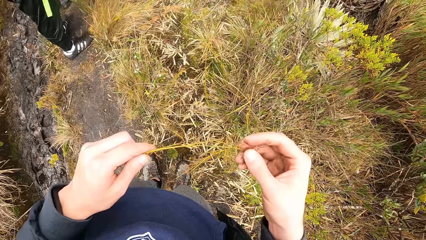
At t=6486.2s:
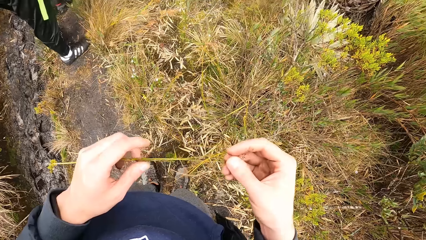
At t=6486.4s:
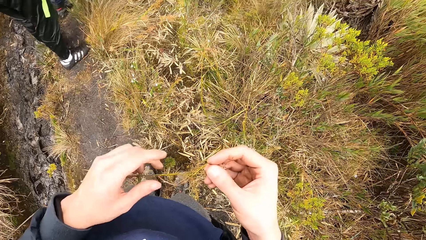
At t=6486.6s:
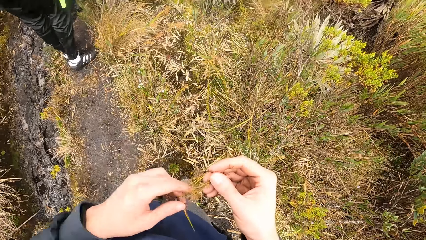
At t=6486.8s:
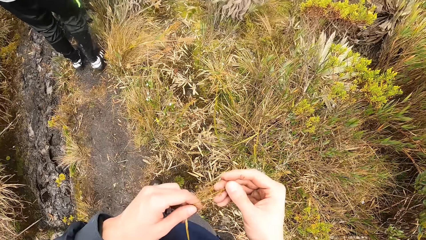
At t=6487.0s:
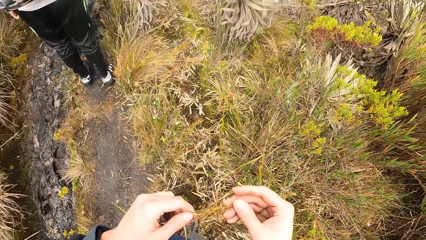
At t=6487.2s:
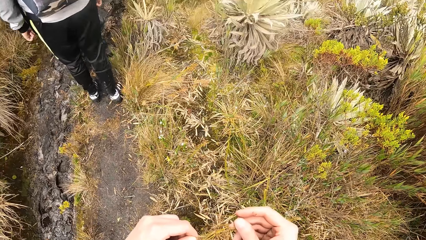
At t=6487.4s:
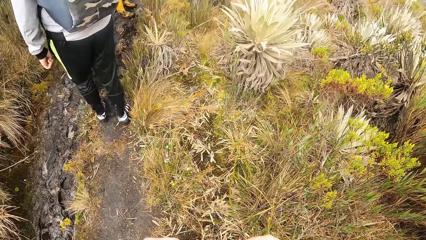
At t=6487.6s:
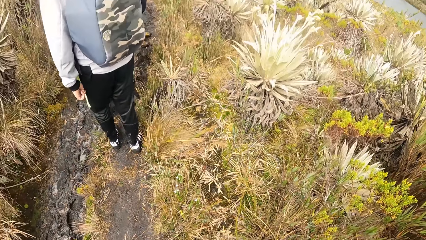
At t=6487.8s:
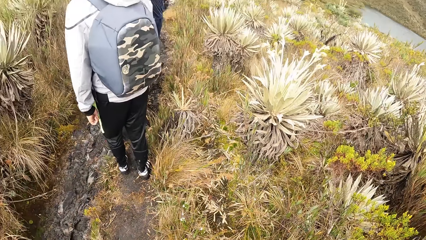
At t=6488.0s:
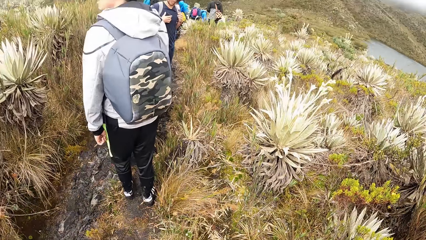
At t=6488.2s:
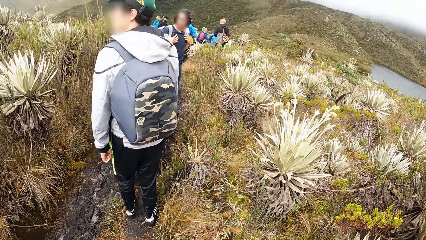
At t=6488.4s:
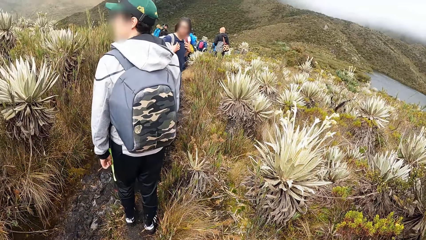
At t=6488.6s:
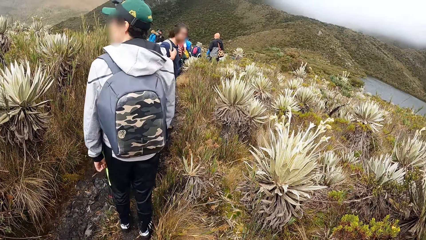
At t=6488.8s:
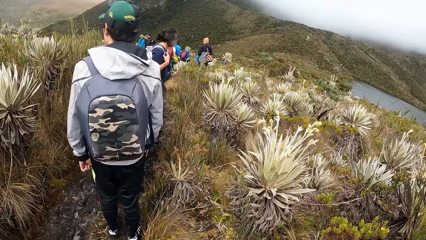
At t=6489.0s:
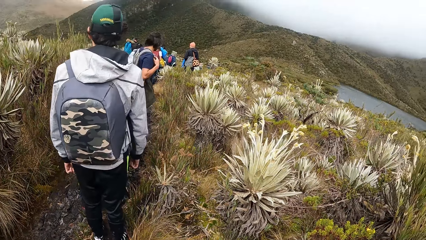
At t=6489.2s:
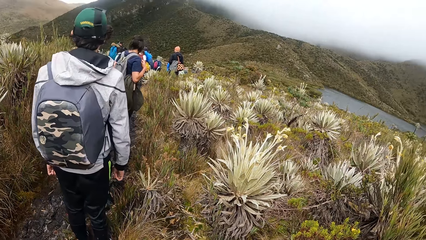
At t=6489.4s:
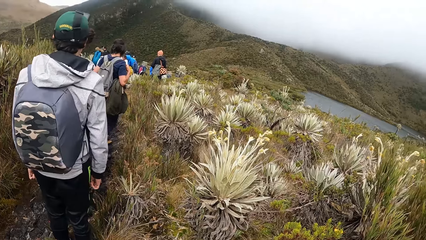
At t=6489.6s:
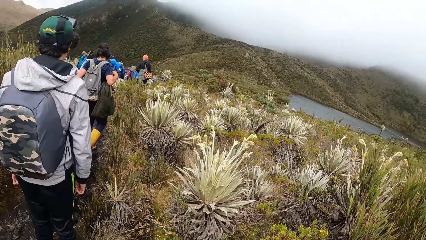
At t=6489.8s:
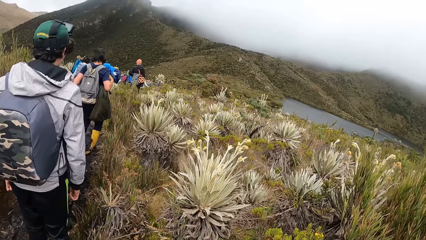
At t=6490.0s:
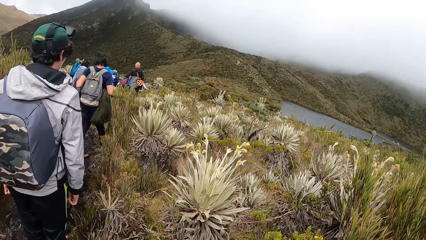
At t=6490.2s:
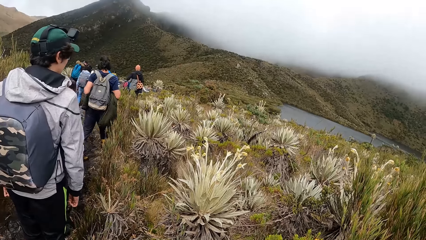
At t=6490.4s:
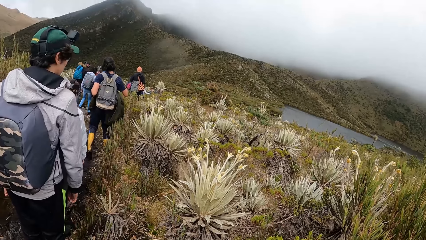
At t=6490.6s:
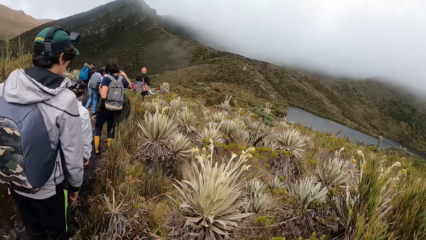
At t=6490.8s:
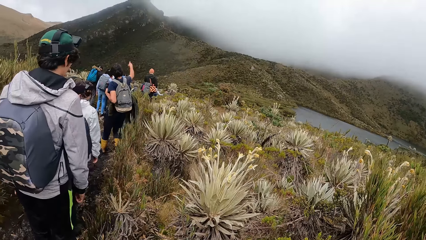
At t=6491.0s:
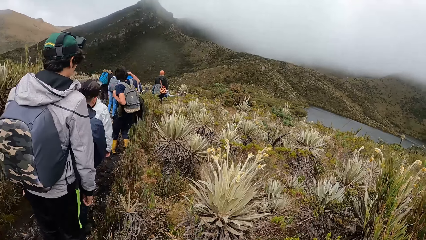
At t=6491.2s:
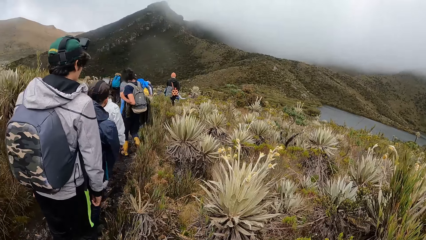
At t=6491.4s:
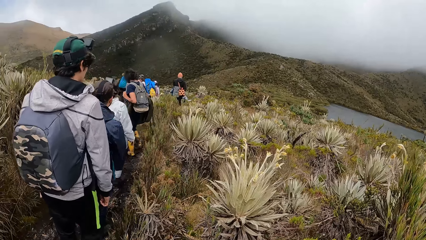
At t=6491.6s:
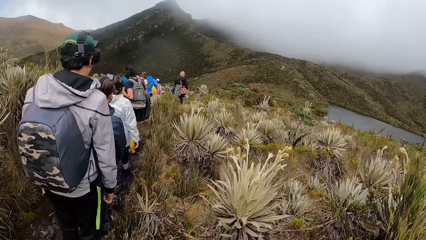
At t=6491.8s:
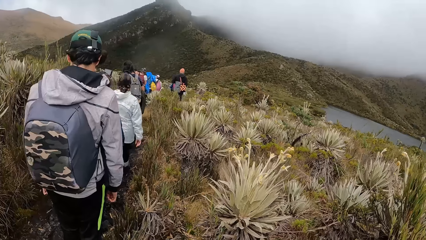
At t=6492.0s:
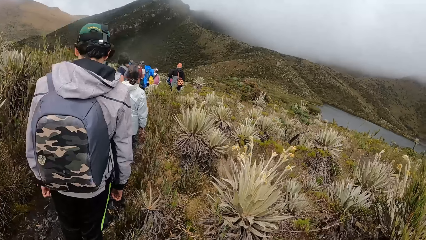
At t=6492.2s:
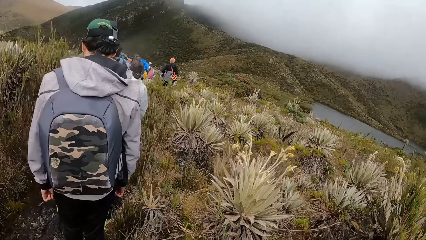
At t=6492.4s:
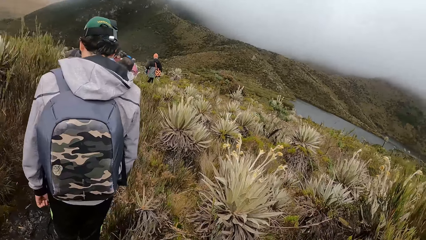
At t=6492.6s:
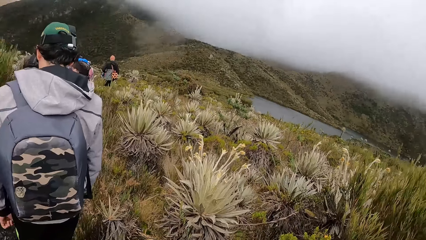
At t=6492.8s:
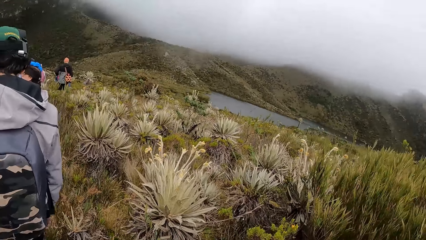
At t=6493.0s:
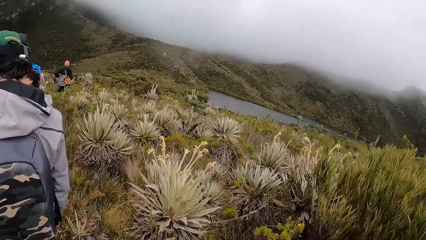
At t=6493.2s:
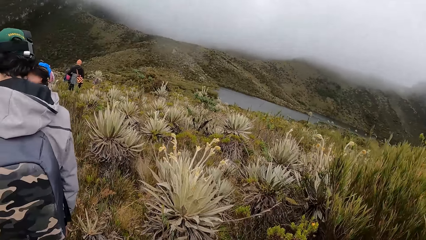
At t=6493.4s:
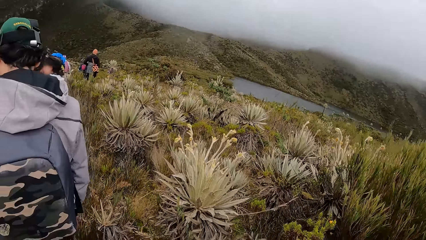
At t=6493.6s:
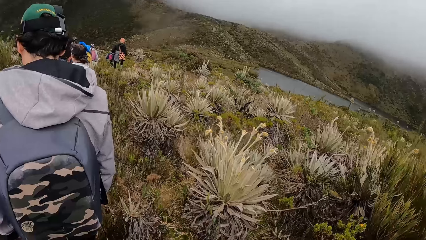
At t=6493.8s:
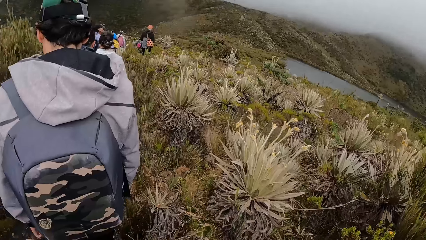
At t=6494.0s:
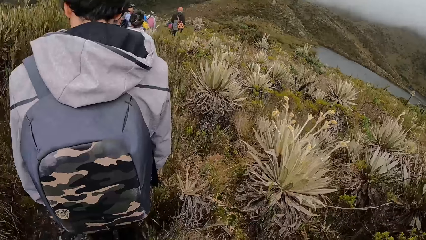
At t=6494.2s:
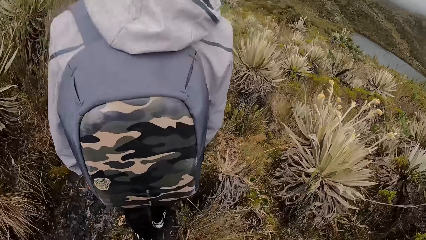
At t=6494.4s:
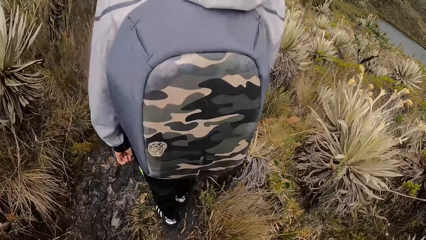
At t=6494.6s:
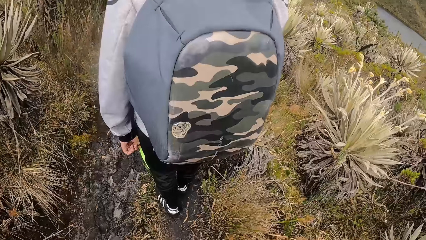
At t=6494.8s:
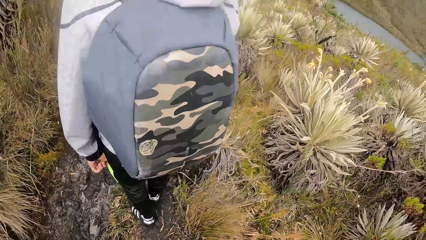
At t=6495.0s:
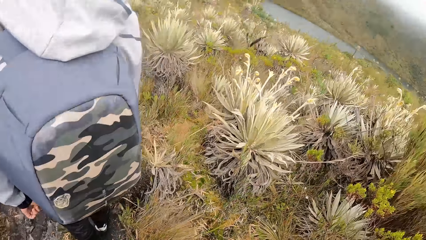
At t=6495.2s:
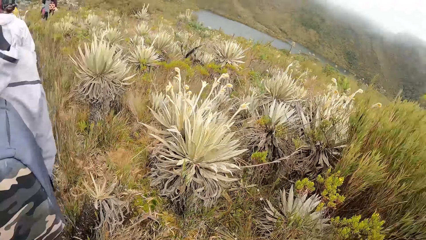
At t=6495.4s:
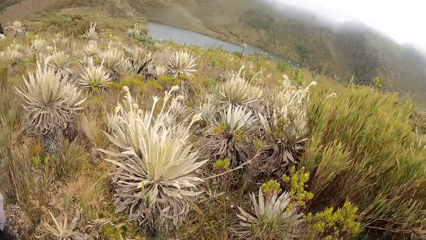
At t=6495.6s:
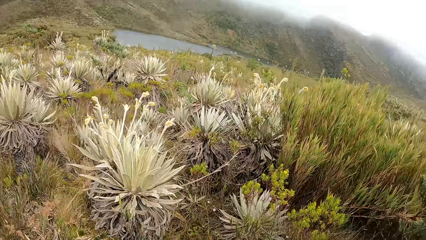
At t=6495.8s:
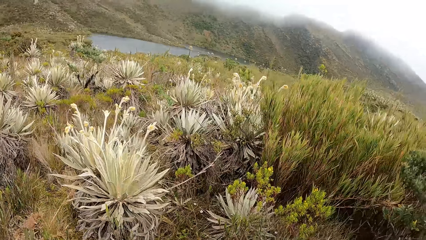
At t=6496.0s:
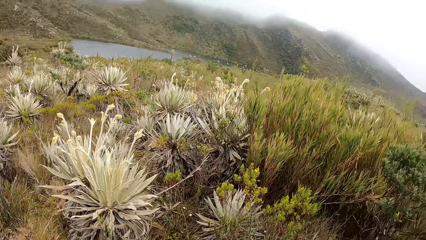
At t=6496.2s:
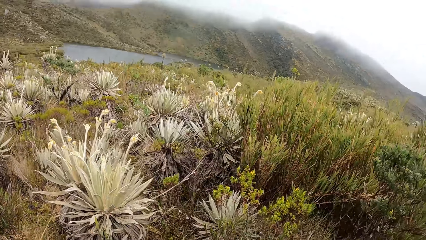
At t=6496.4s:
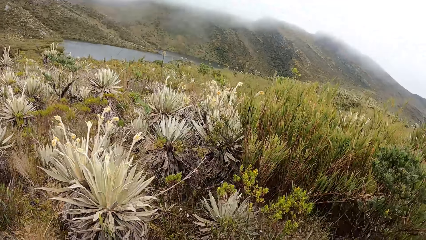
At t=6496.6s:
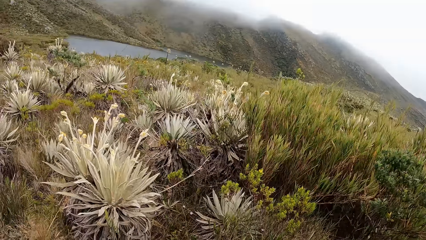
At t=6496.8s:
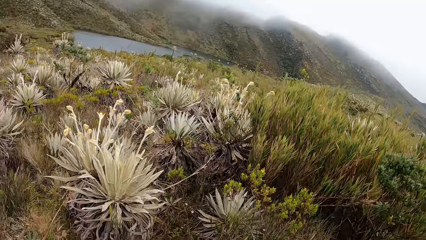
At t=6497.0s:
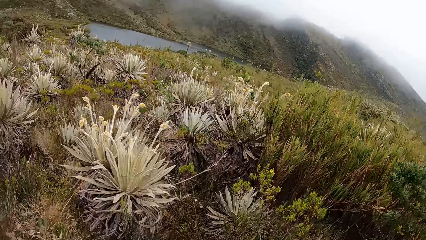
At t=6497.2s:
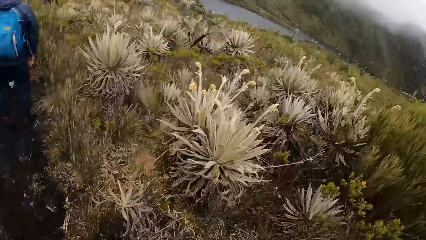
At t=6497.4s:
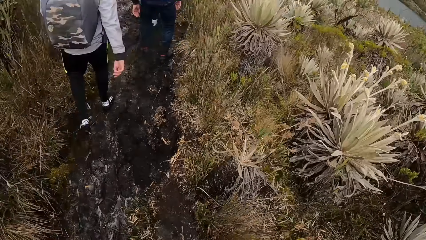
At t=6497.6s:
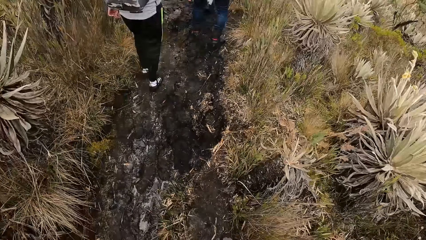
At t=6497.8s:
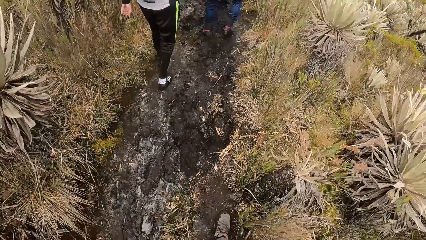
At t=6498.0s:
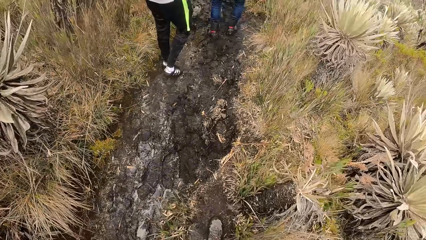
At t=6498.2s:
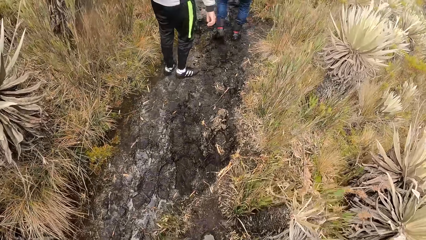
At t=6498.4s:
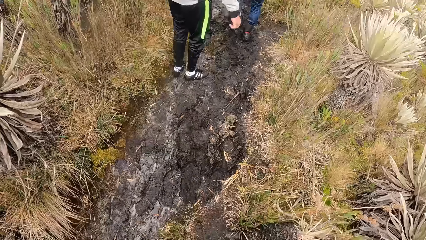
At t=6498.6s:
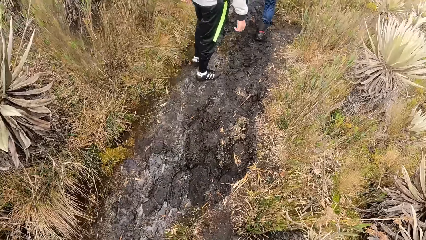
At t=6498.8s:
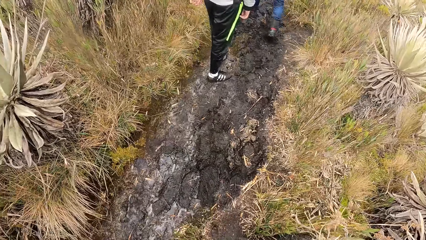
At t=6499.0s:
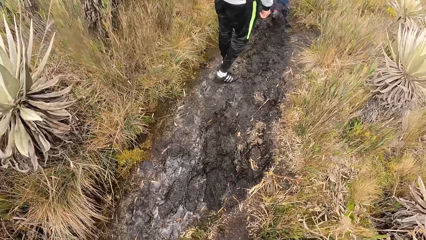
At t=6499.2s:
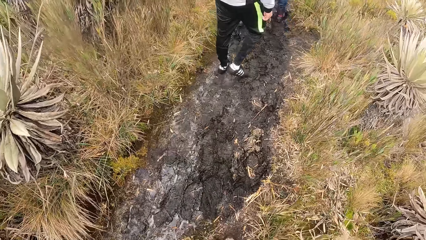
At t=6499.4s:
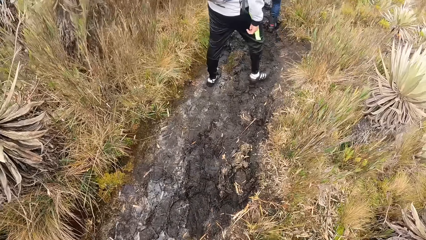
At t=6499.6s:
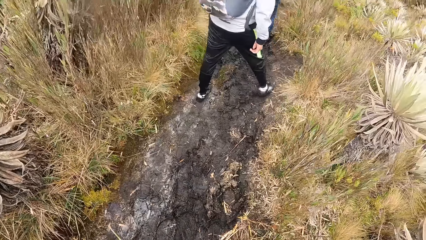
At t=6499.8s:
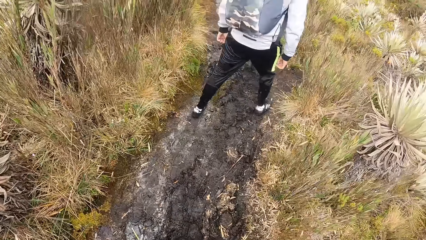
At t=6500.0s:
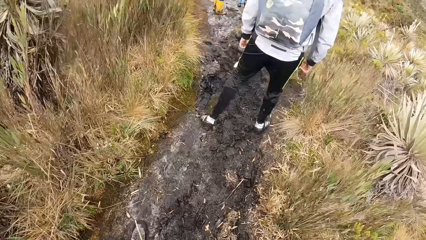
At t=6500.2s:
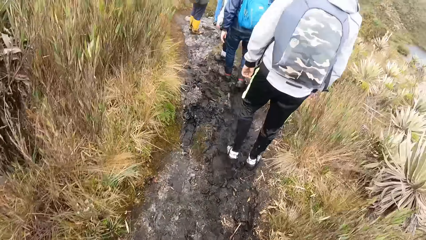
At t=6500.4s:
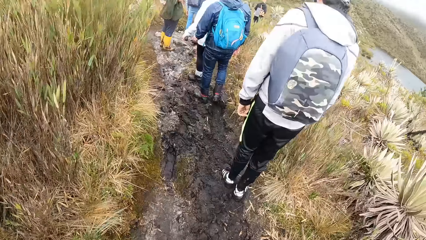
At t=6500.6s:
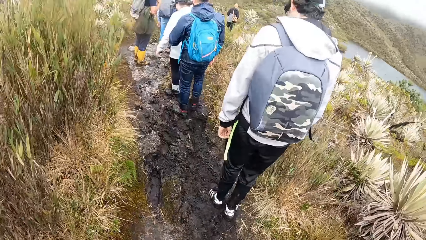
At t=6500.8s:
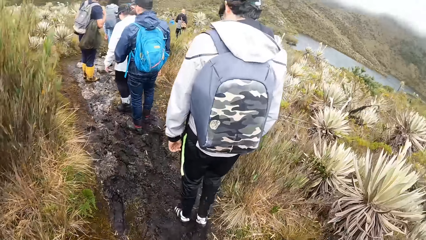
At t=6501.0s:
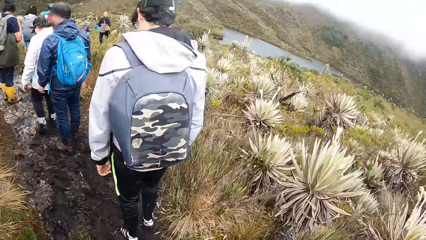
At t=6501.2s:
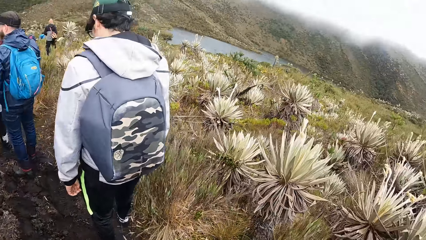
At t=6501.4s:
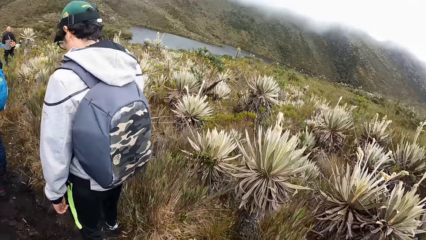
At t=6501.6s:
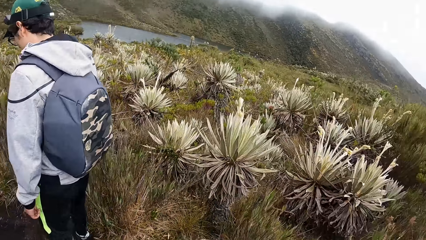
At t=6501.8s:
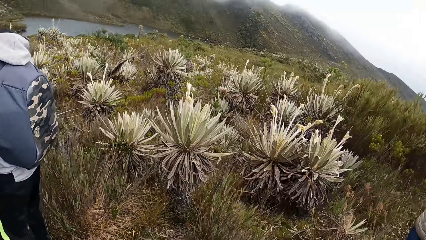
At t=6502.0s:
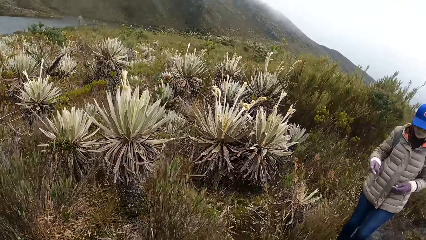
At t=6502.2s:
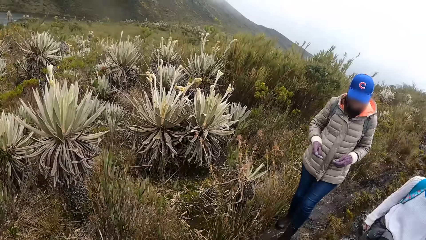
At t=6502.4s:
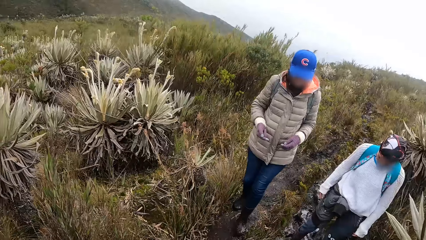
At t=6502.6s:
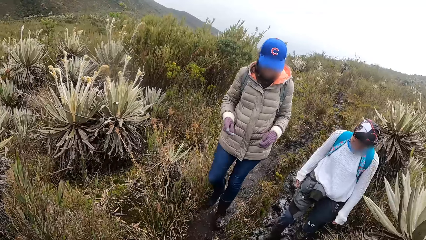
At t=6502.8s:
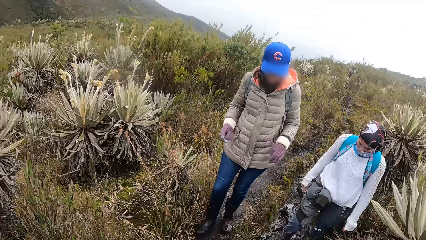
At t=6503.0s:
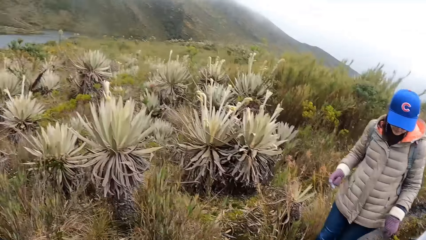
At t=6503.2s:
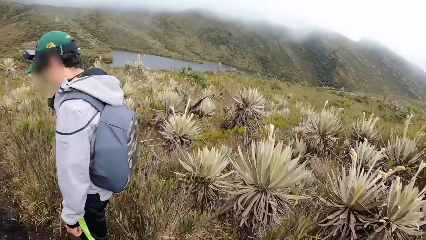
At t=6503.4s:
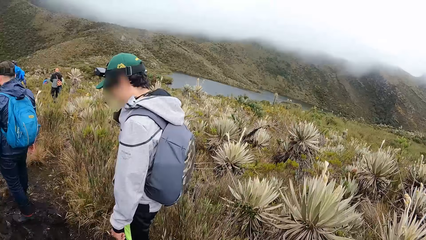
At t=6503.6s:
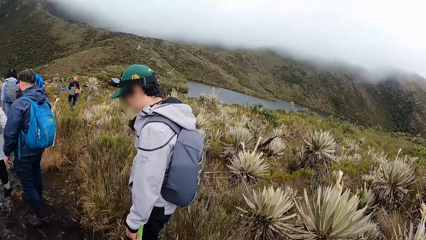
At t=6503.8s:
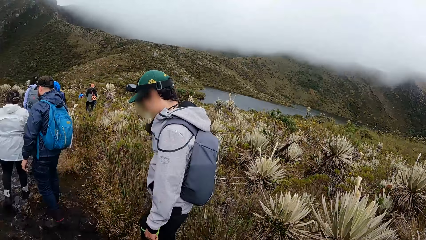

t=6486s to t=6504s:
The camera wearer looks around. They walk along the road.
